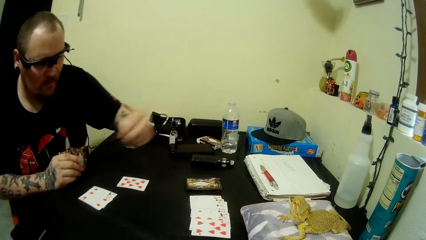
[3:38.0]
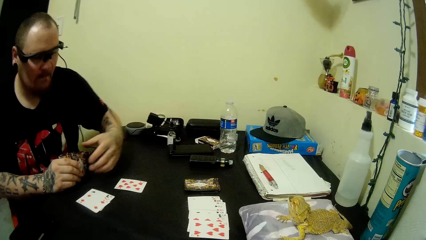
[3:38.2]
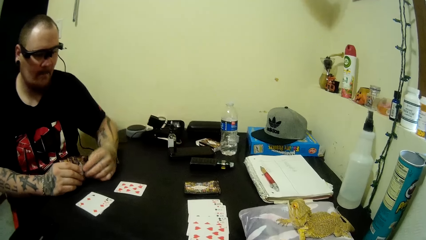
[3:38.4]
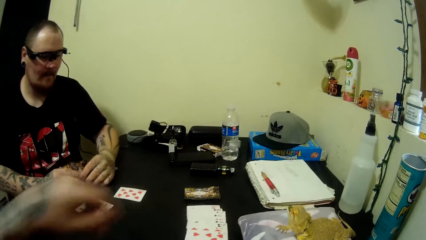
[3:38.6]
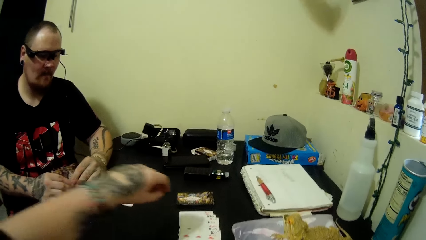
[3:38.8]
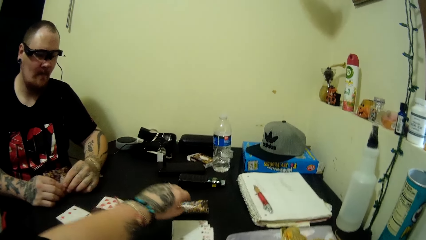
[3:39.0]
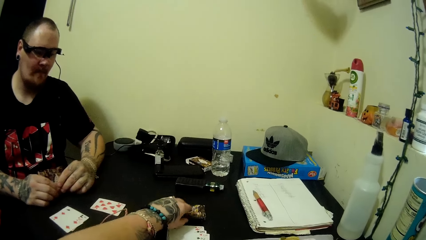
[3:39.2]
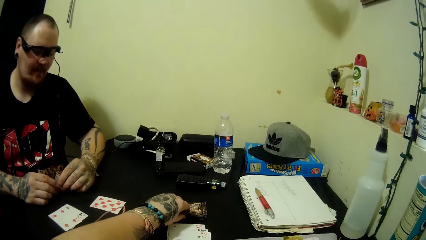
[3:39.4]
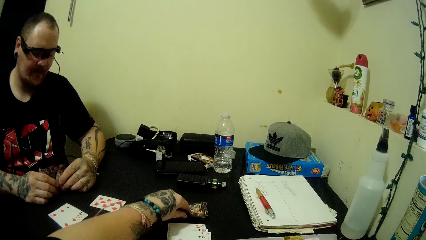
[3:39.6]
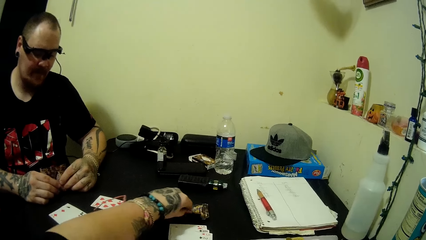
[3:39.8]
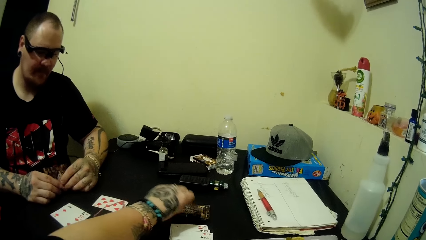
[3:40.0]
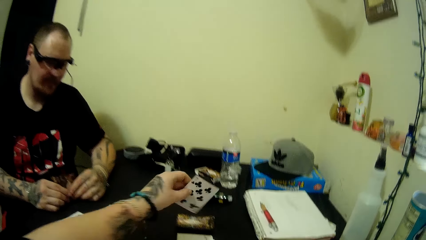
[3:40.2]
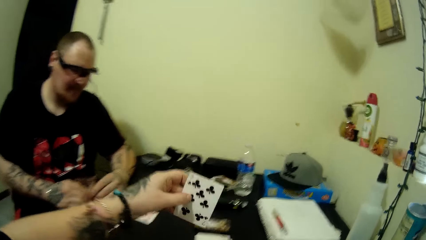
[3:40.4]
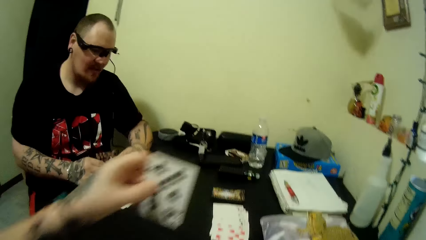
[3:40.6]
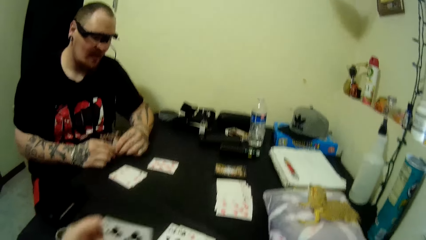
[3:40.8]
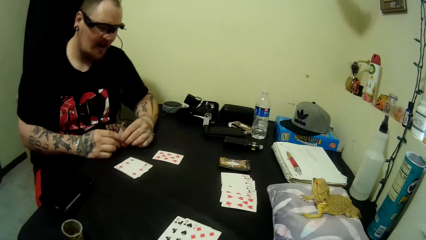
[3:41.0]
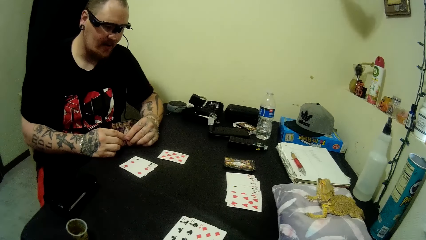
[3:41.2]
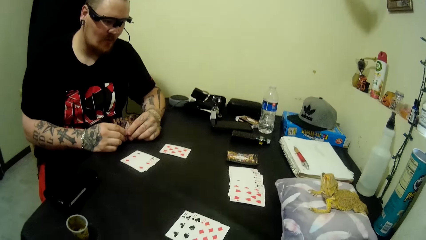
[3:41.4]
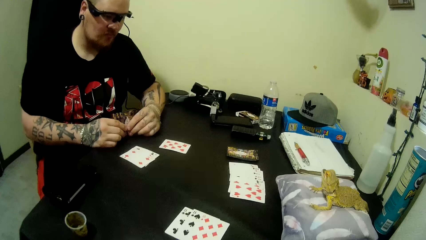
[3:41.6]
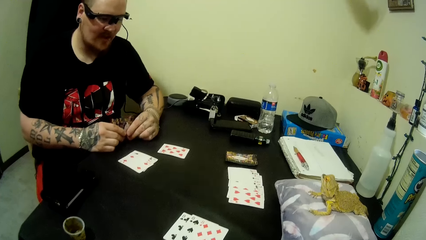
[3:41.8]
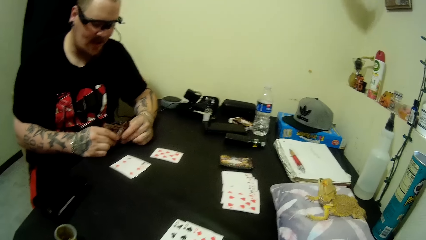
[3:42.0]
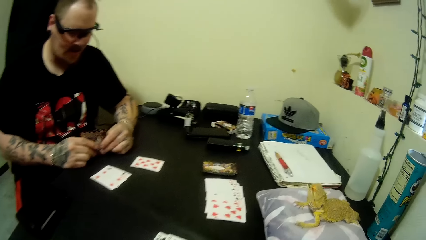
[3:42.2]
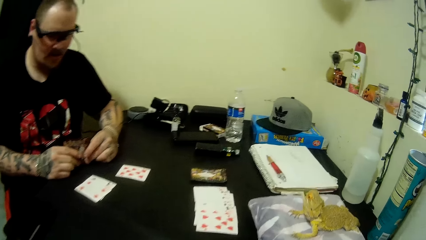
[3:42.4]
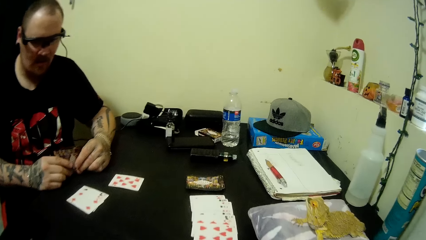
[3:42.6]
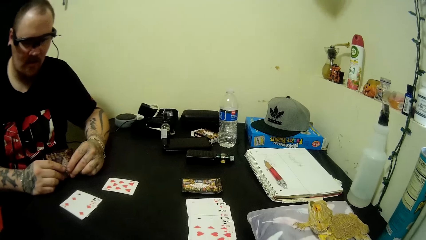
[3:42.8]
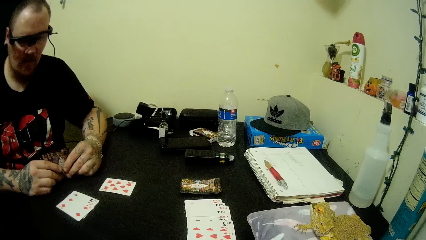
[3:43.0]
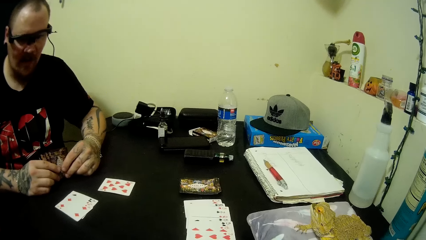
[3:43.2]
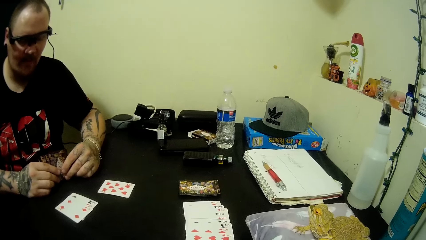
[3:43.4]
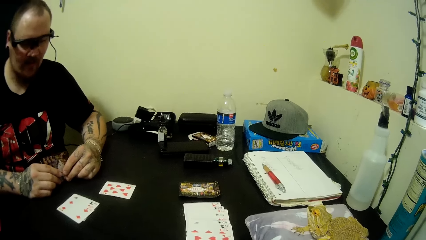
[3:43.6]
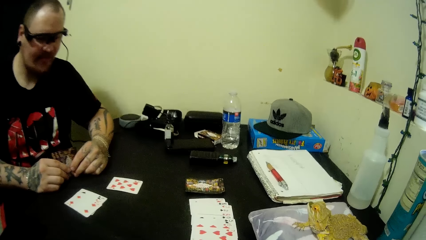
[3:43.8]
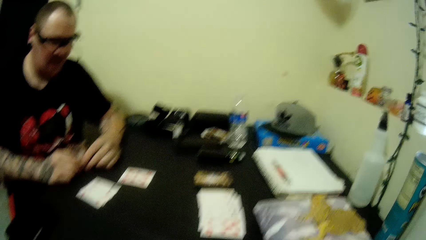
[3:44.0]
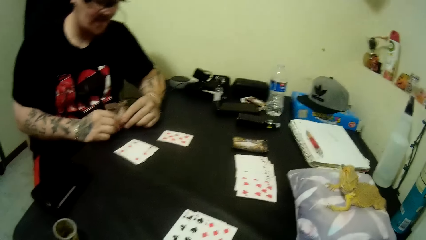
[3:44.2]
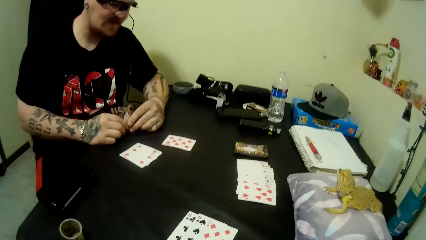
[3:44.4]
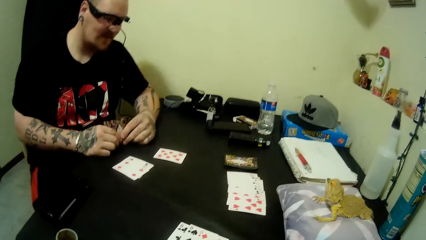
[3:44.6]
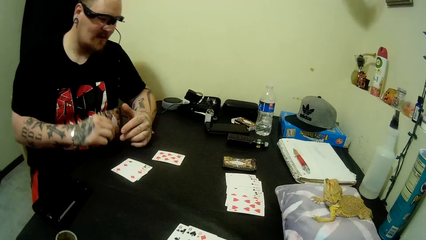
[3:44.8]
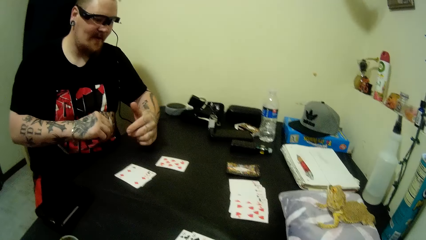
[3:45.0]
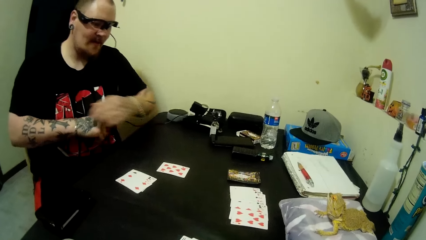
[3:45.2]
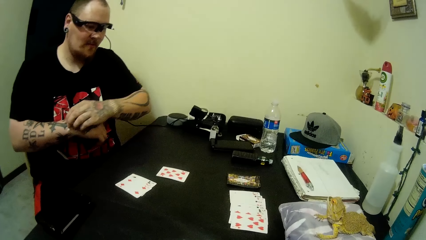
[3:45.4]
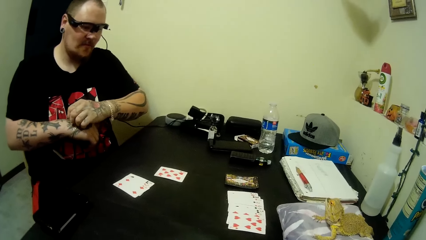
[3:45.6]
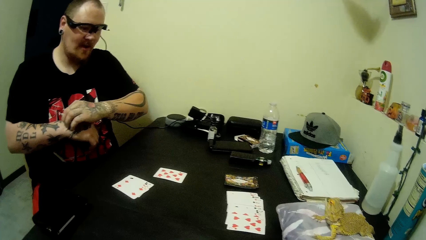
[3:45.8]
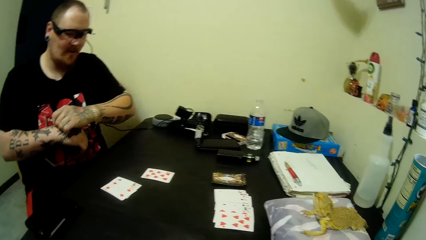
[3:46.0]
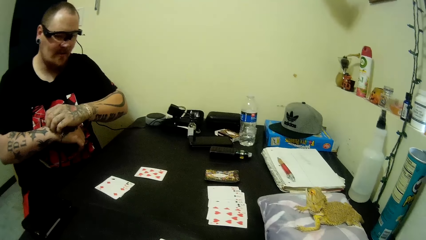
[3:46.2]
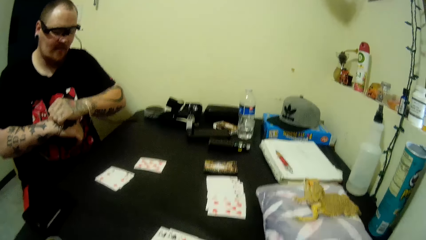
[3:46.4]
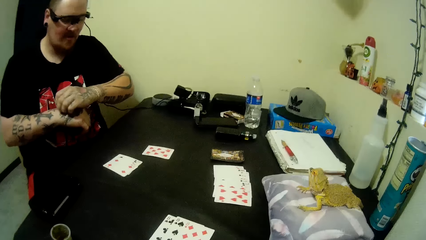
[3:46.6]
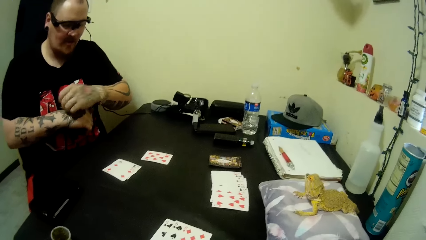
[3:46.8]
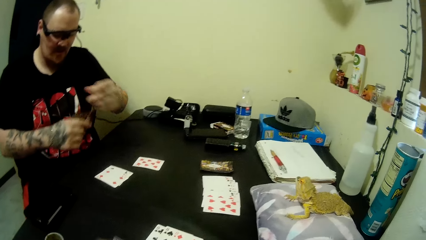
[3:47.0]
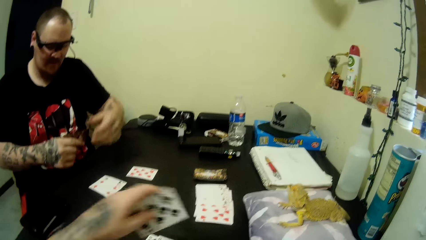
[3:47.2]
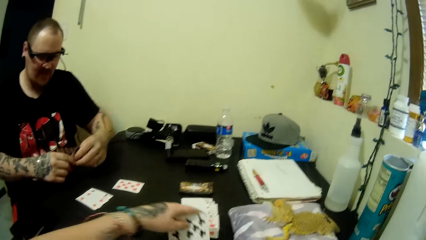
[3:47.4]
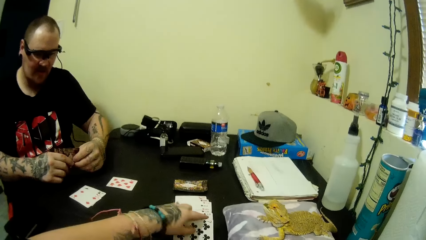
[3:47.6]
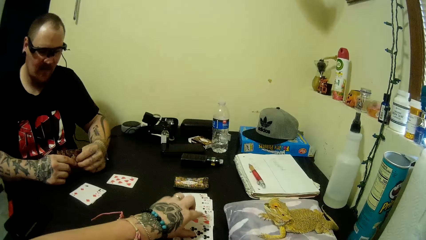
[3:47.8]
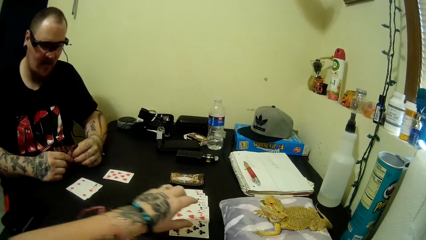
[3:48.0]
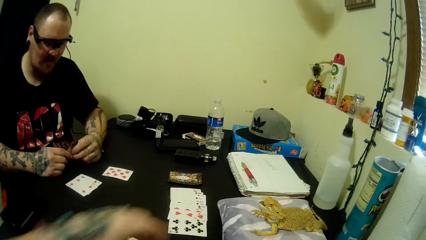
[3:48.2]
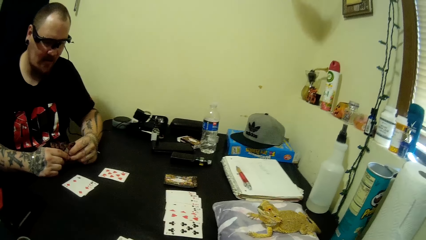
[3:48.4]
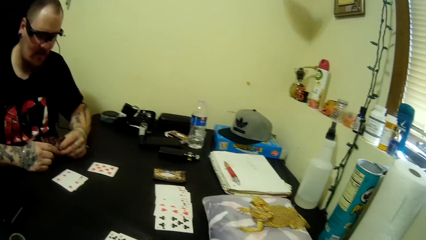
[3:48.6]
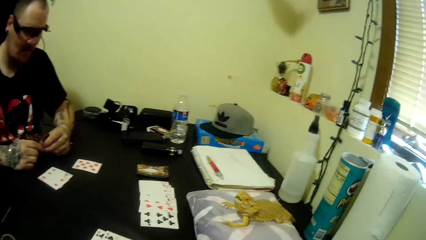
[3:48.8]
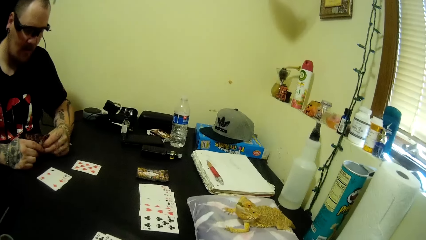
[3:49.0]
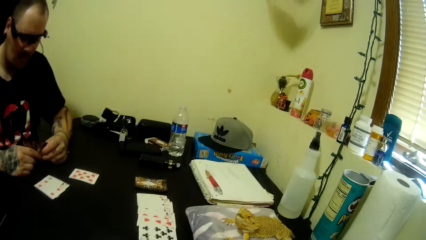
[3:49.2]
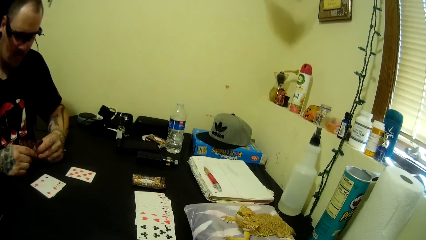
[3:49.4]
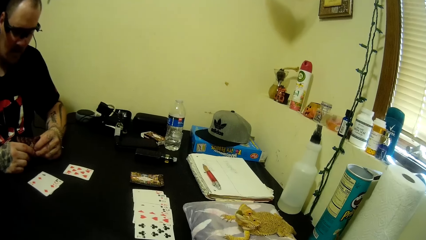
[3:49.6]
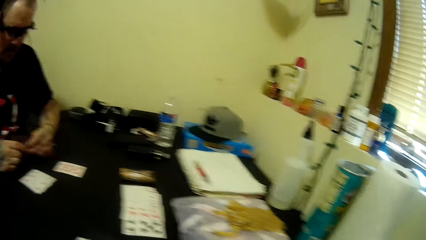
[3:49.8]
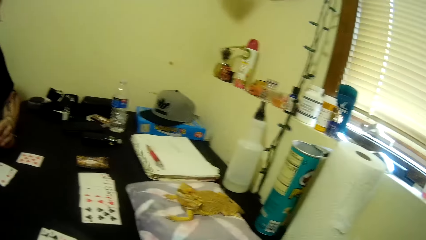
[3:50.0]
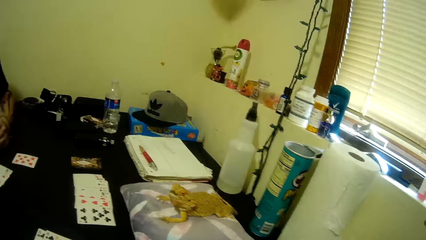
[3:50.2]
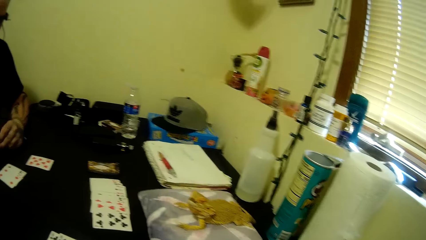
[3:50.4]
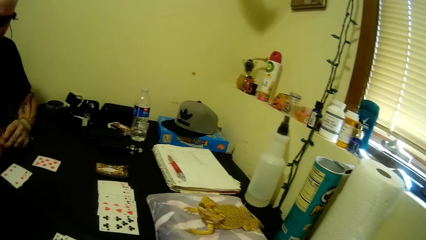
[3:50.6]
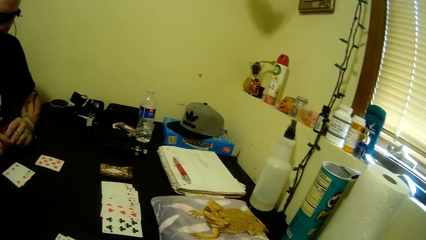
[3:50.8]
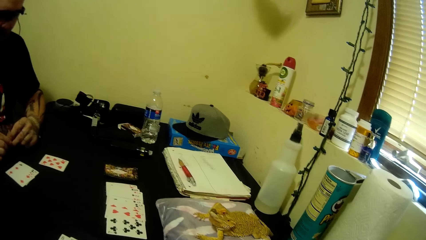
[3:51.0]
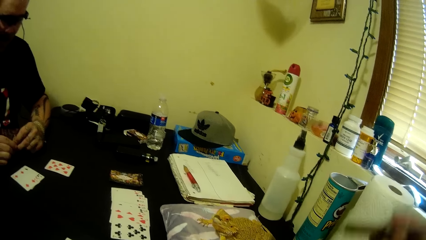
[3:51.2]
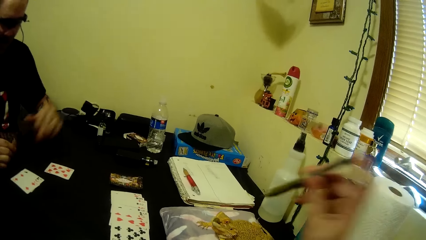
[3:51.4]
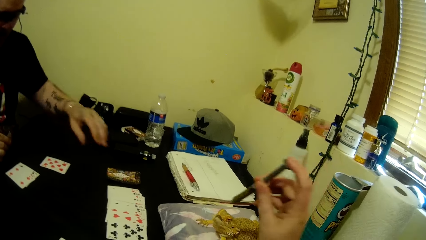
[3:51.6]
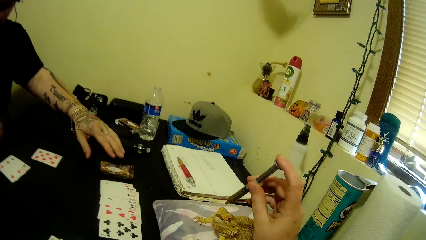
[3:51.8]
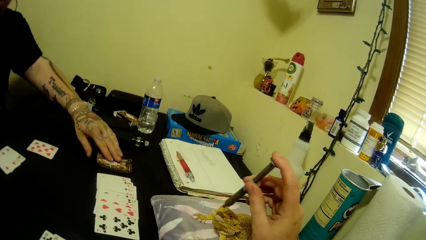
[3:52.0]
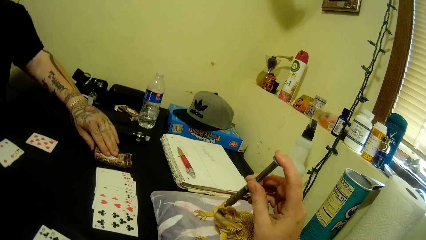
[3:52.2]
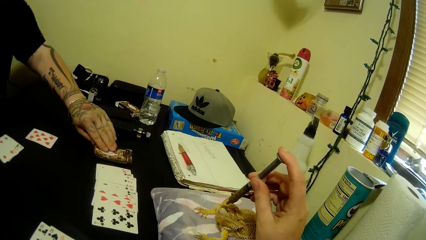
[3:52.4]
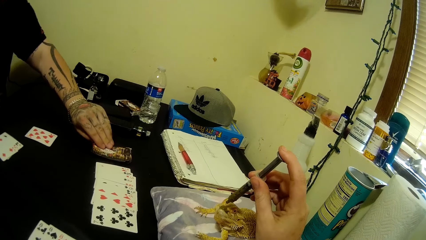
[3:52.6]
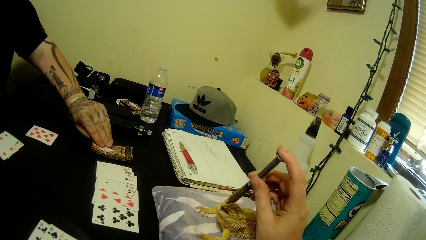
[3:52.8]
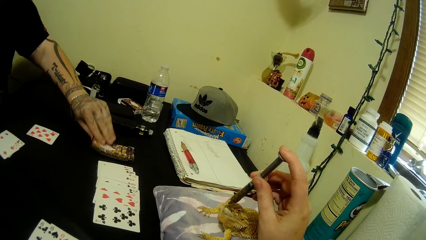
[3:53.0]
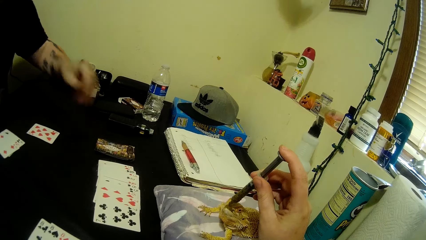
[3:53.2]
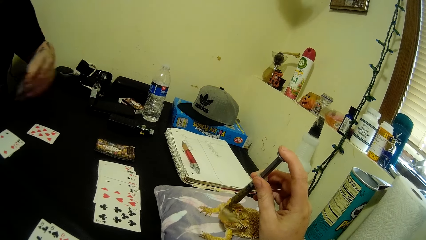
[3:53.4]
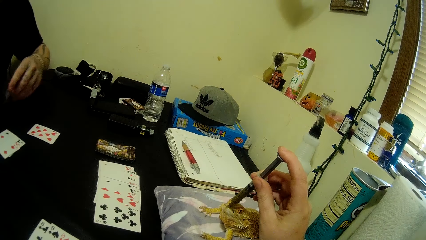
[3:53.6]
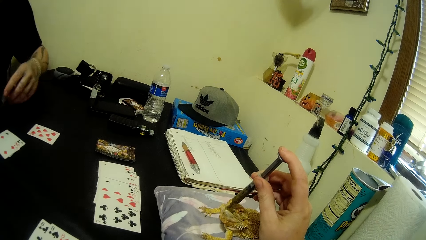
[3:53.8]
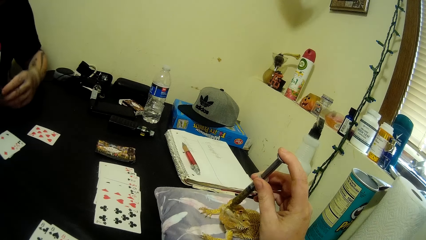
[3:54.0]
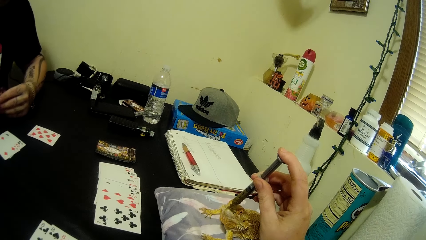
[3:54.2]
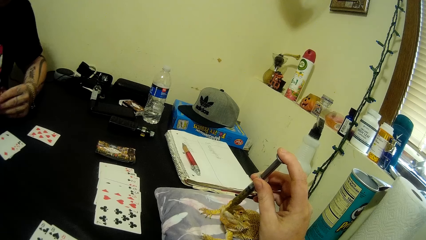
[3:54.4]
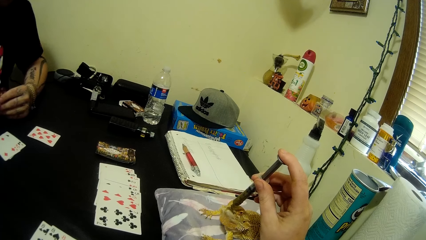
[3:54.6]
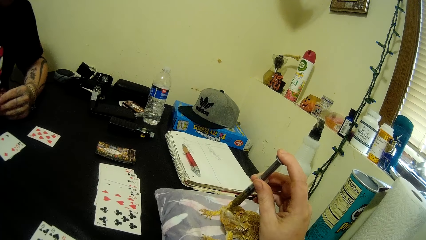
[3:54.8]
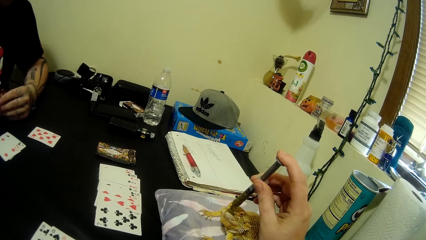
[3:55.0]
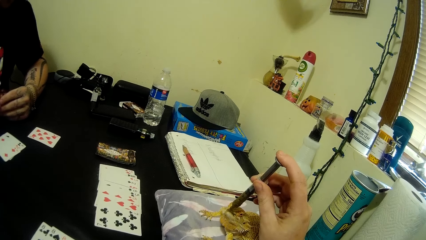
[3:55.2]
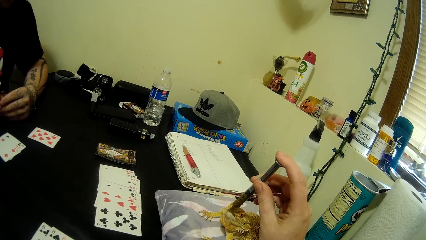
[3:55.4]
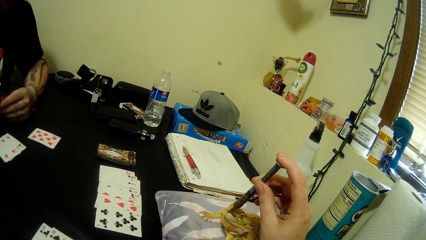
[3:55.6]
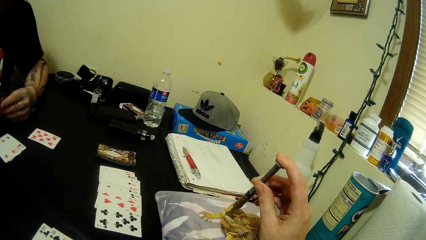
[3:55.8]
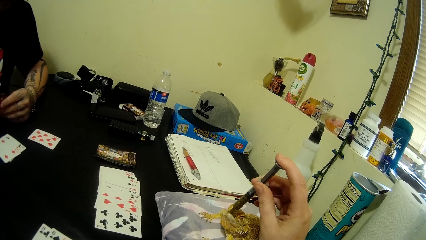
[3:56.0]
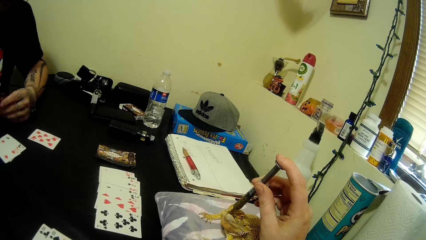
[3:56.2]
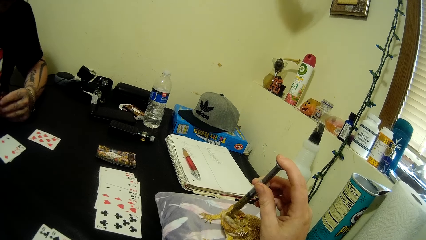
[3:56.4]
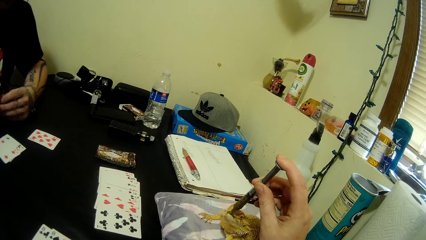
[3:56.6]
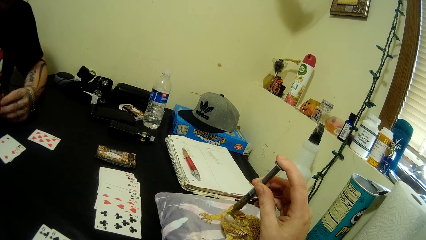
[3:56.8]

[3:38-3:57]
The camera wearer picks a card from the deck of cards on the table with her left hand. The man picks a poker card on the table. The man scratches his right hand with his left hand. The camera wearer puts a card on the cards on the table with her left hand. The man puts the poker card on the table. The camera wearer presses feed from the syringe in her right hand into the mouth of the Pacman frog. The man picks up a card from the deck of cards on the table with his left hand. The camera wearer picks the poker card on the table. The man feeds the frog using the syringe tube.
